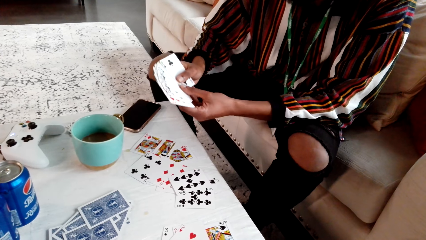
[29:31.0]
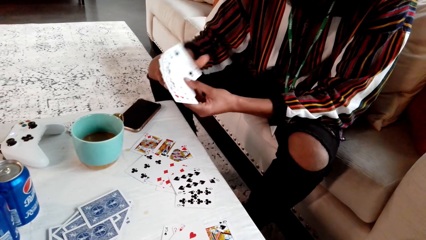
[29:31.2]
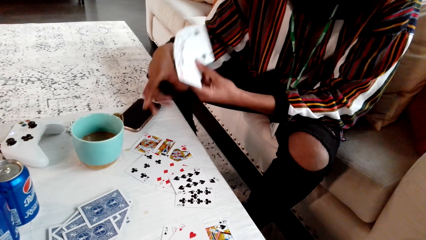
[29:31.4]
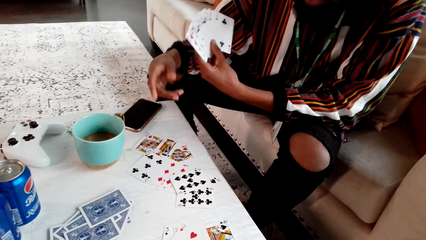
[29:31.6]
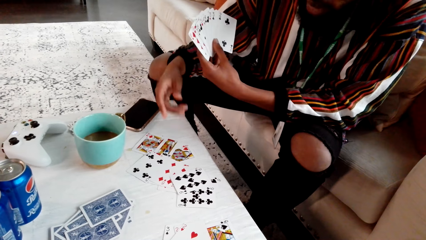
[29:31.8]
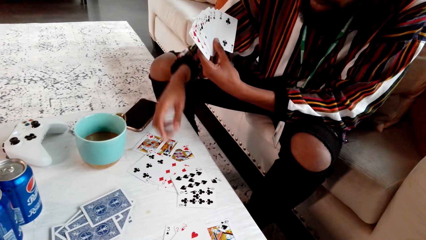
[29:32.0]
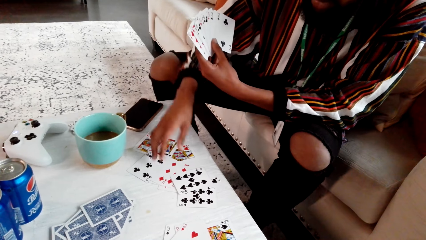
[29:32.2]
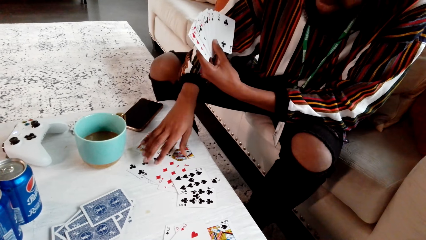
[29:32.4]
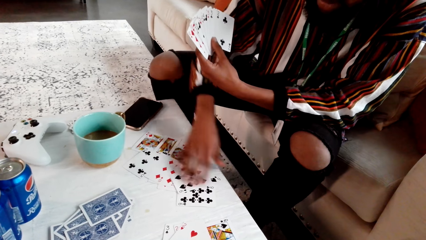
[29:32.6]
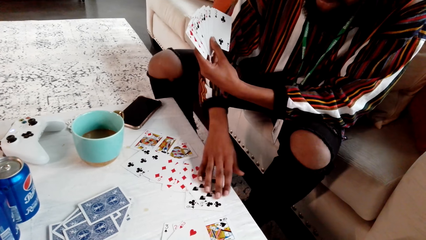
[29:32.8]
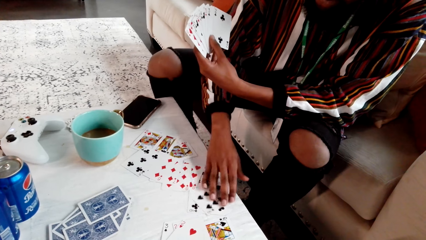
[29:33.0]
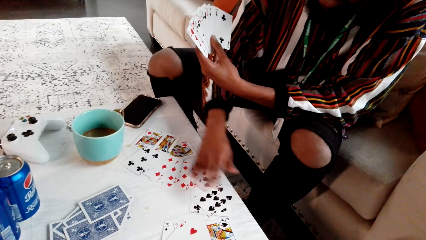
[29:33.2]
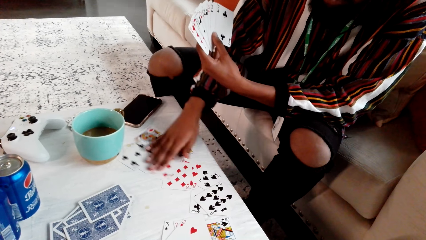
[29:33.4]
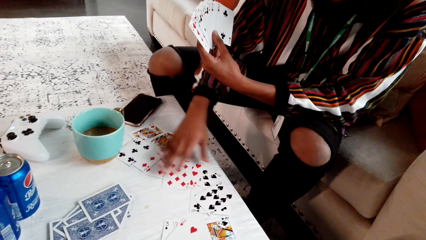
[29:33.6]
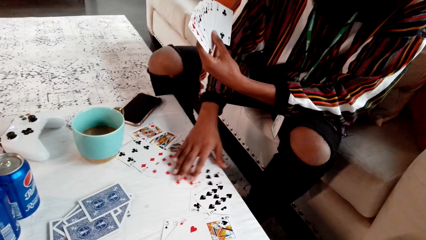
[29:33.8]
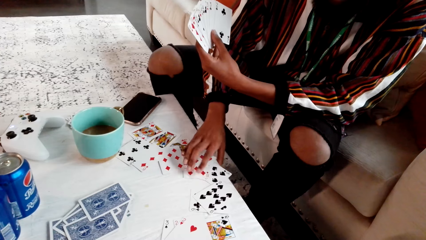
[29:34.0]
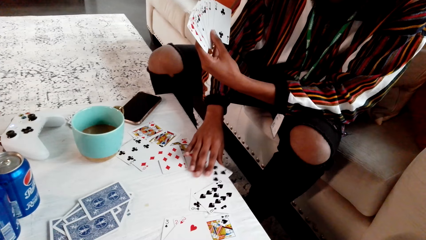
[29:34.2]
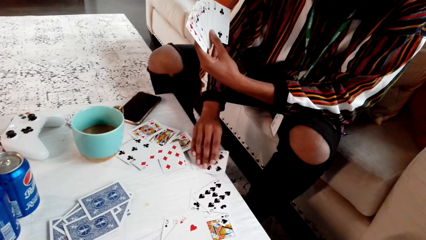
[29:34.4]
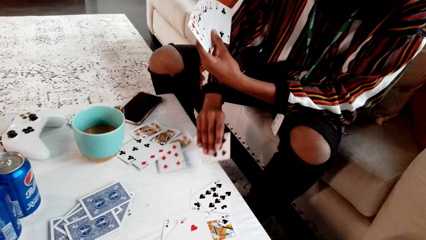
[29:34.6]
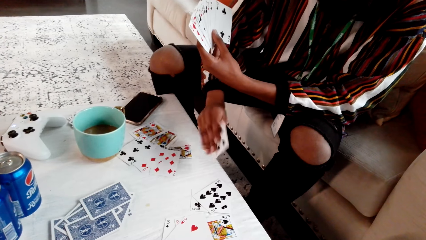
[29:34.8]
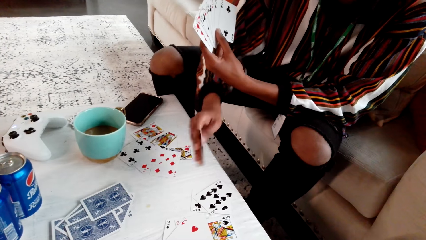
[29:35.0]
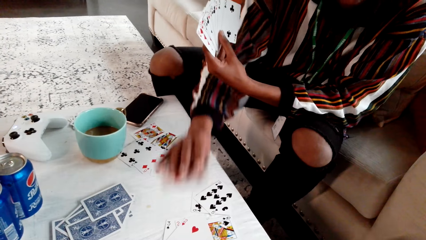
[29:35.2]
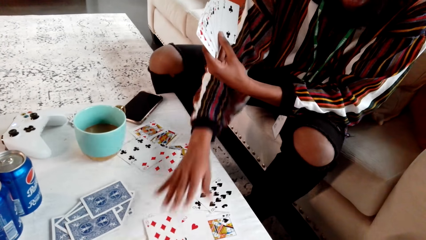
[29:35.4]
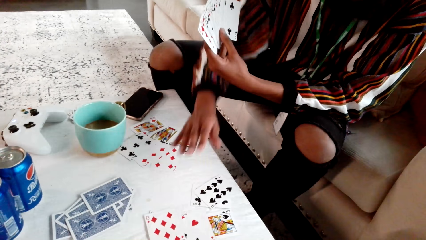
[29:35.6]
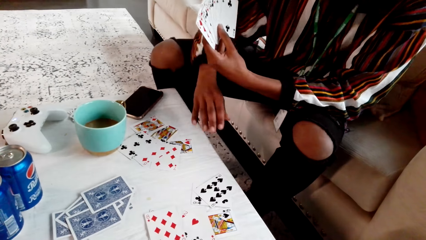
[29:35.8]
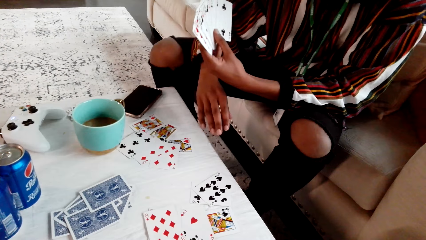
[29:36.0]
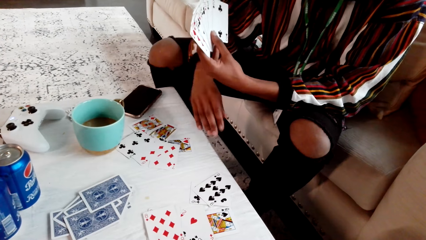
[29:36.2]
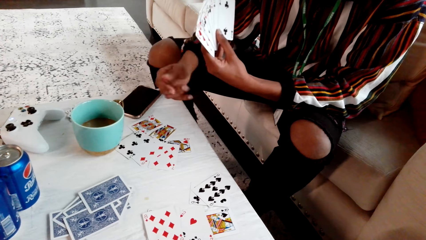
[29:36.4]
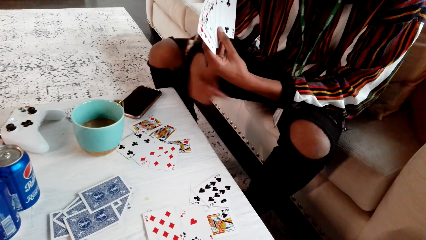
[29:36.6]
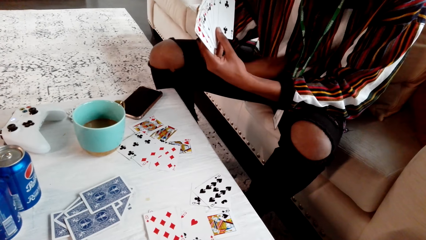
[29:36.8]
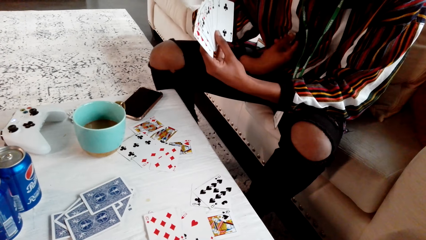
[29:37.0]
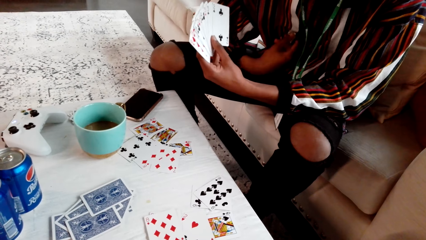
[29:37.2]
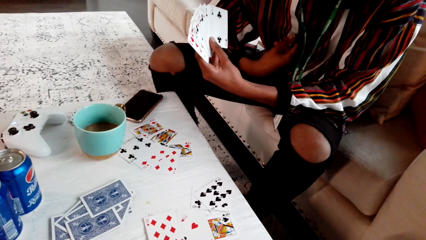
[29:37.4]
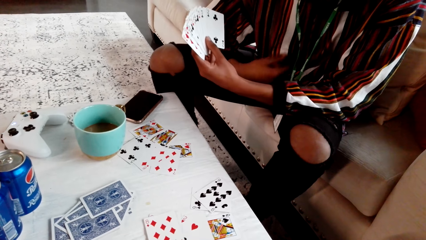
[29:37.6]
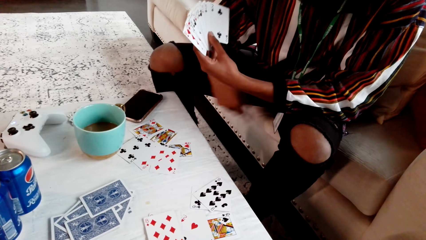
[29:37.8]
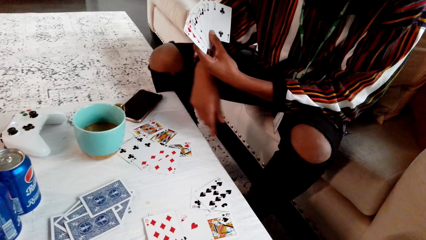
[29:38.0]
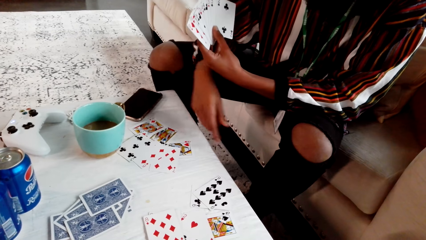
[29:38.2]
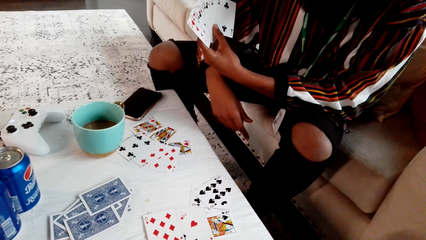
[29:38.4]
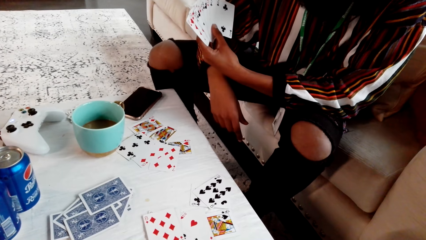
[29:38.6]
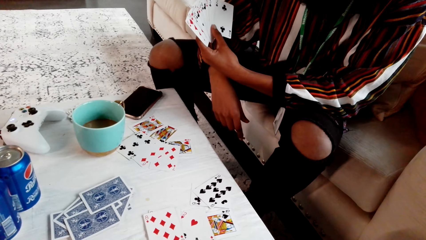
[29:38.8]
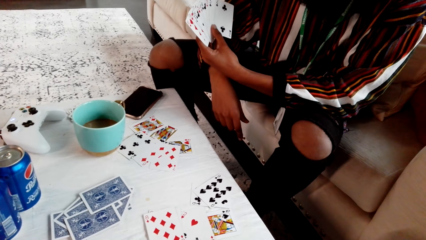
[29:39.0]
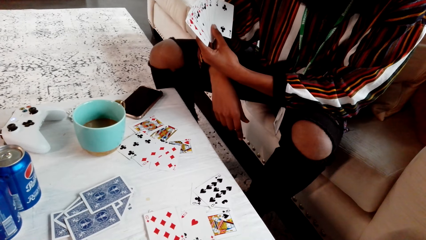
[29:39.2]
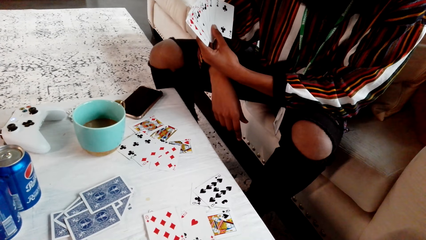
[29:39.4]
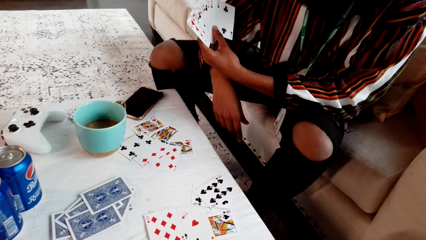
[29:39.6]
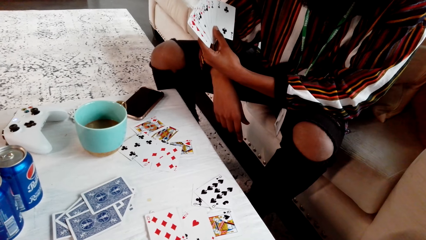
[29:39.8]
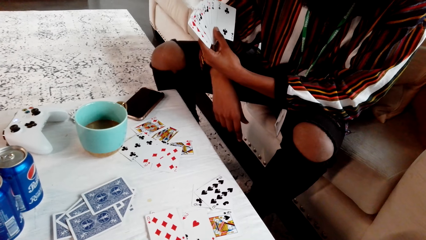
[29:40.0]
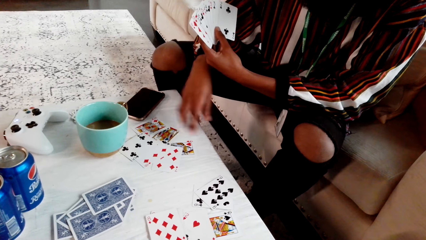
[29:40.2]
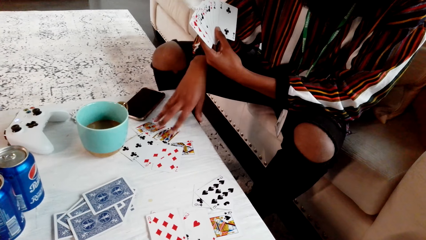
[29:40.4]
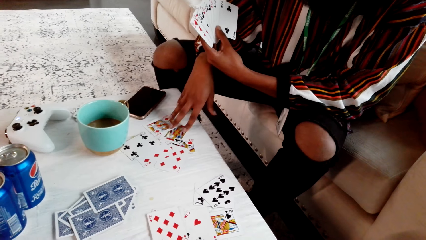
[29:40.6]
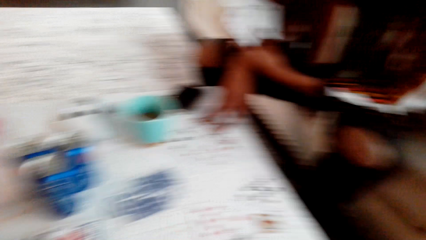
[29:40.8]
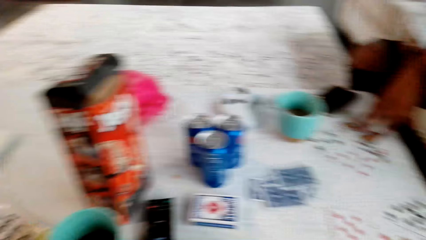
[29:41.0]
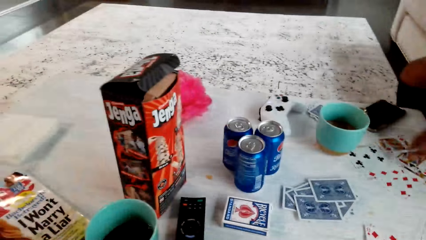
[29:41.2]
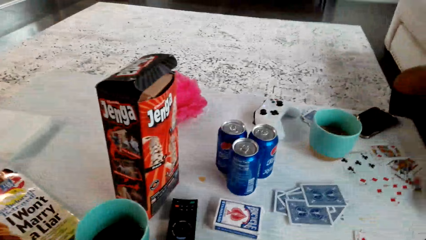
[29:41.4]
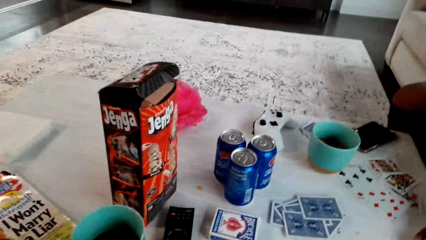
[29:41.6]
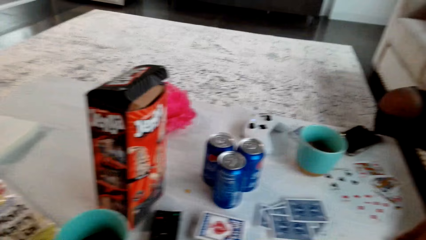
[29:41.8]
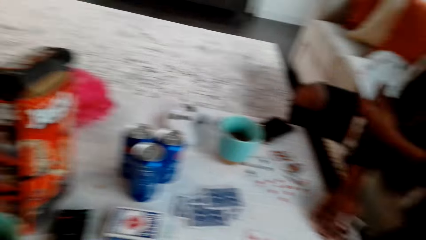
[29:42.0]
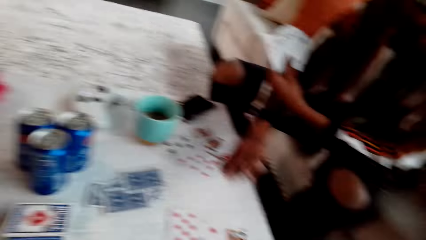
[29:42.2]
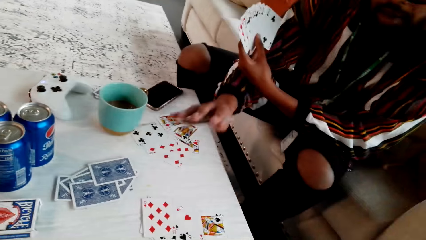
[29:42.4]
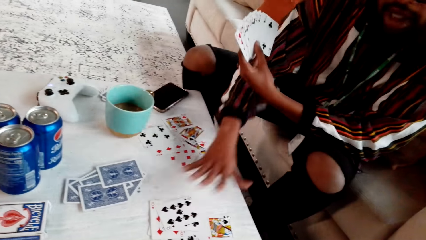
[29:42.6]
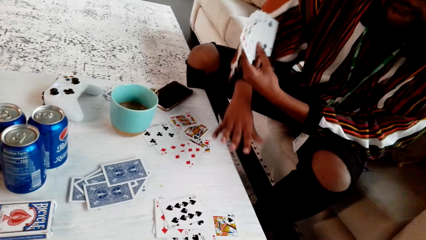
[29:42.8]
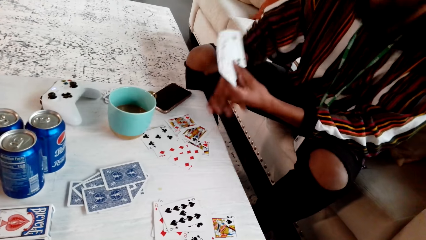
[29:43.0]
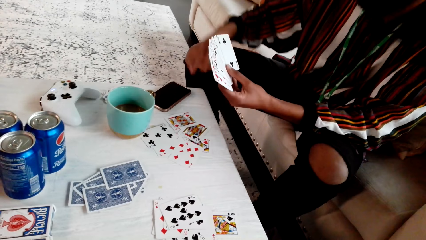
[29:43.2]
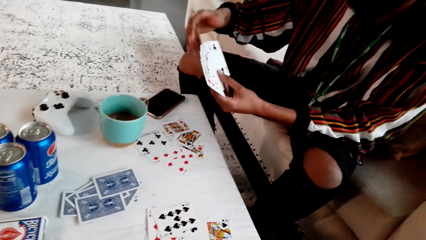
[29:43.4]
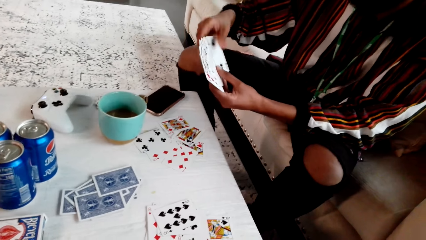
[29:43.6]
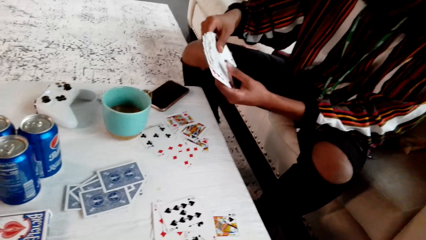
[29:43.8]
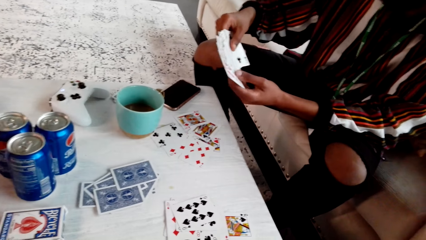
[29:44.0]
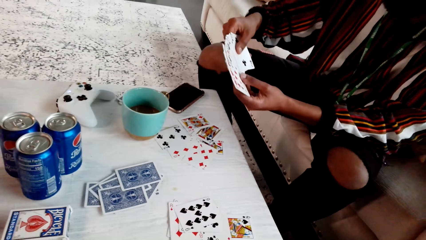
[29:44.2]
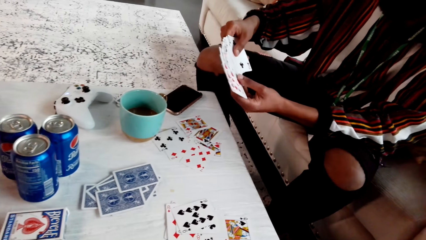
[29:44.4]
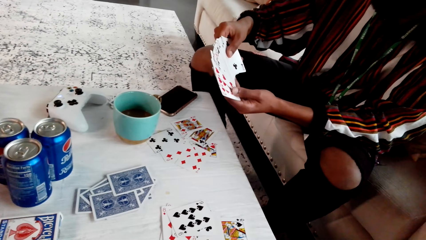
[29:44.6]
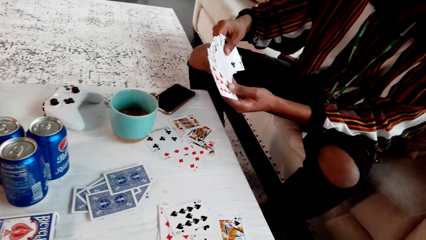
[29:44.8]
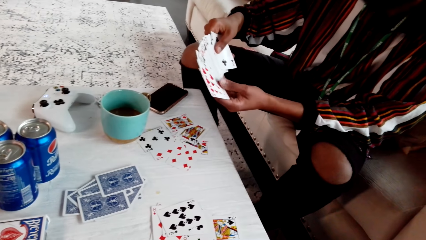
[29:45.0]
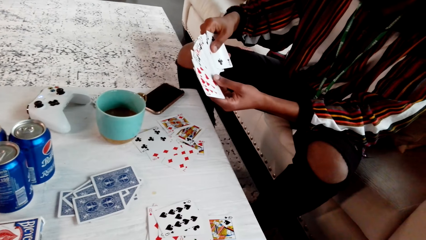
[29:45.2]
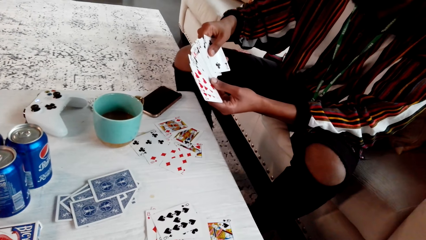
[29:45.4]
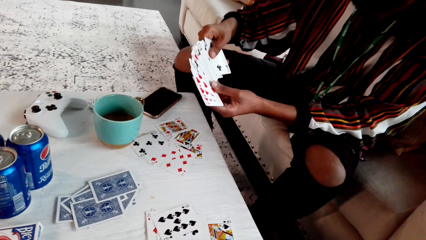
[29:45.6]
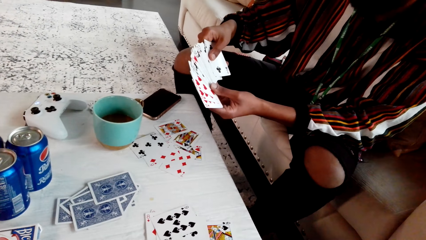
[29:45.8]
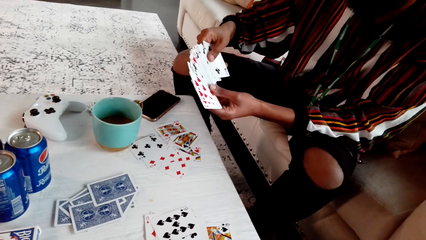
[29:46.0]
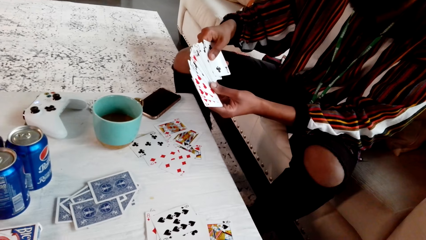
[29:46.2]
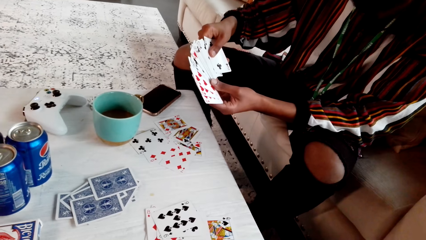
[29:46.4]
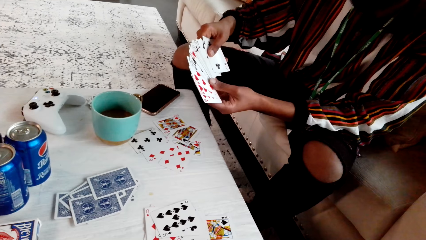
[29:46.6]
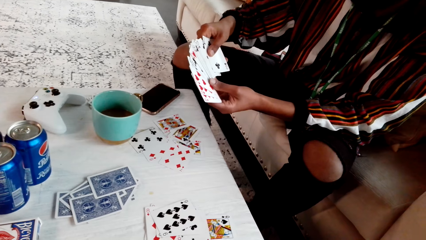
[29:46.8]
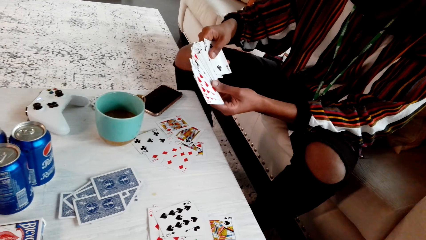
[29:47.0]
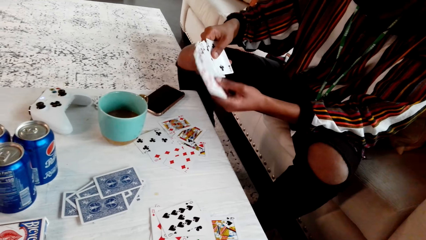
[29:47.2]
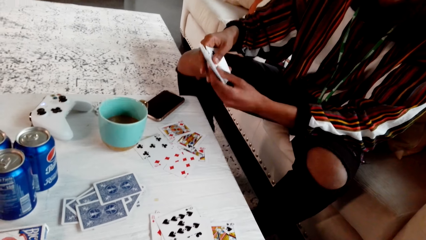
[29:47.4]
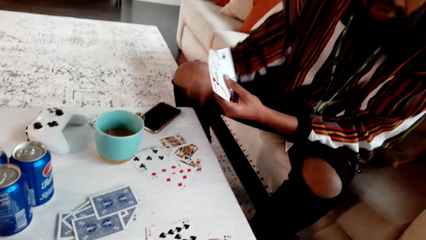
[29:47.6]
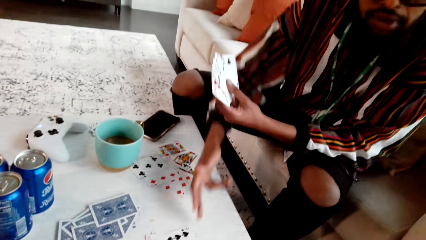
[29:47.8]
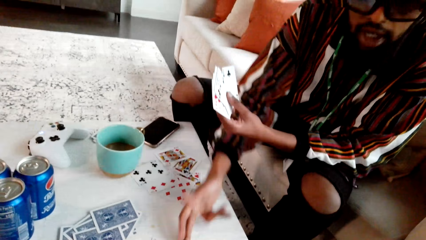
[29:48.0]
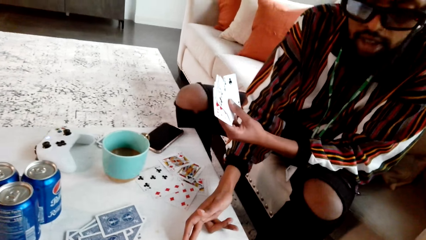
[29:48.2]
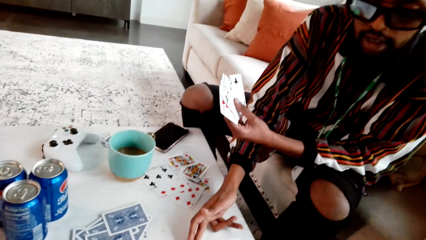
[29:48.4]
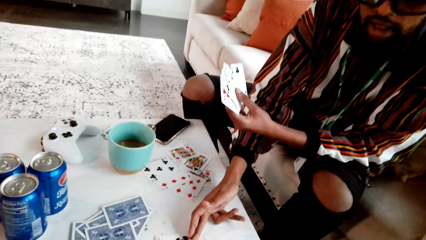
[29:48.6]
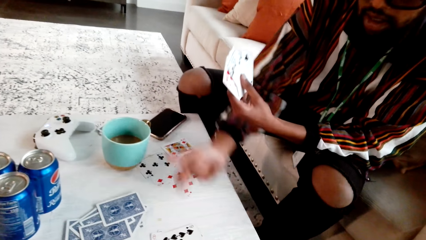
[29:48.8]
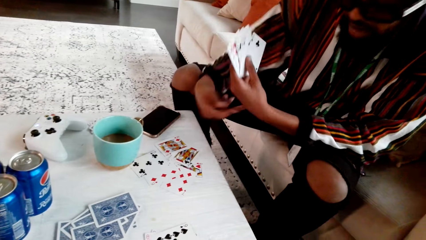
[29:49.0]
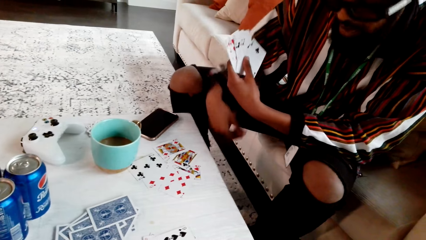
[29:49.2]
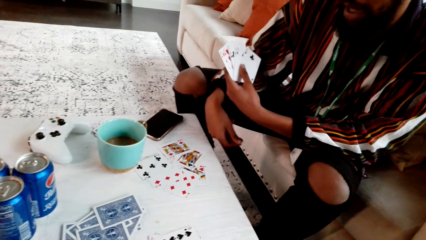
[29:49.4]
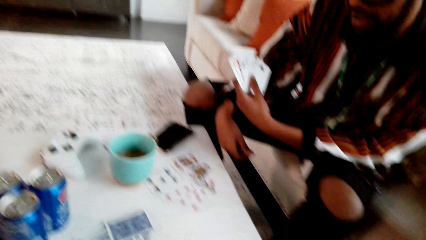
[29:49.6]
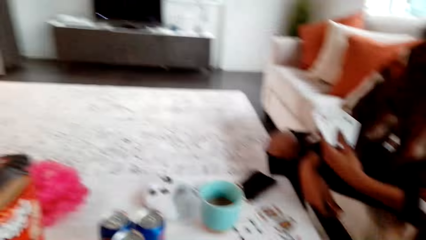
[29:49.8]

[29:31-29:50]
A man pushes cards, moves the cards, points at himself and speaks to the camera wearer. The camera wearer looks around. The man taps the cards, holds the cards, looks at the cards and points.
